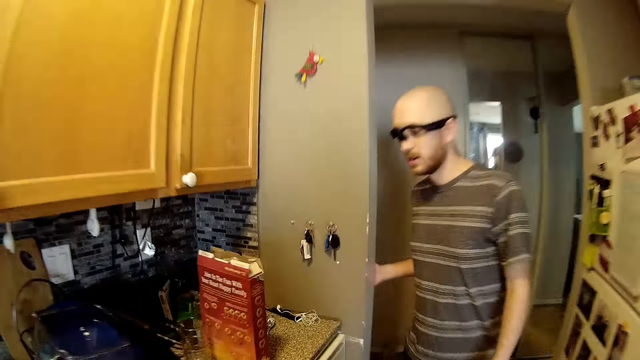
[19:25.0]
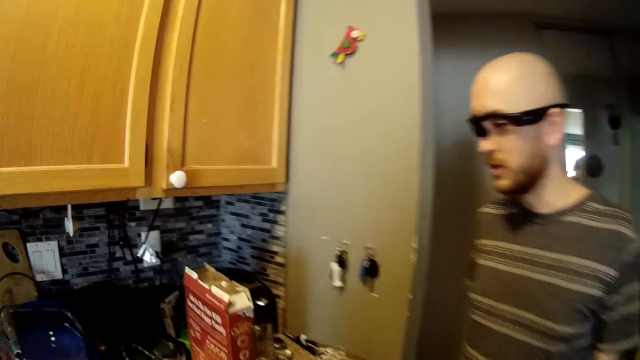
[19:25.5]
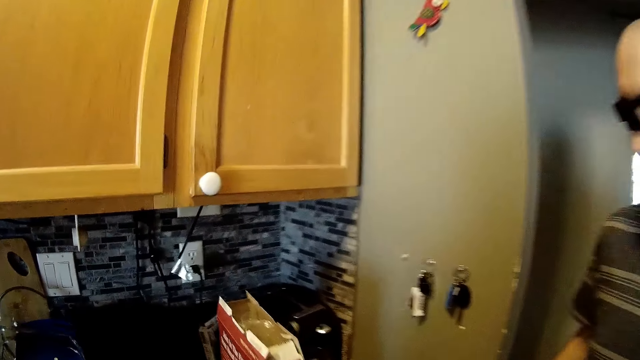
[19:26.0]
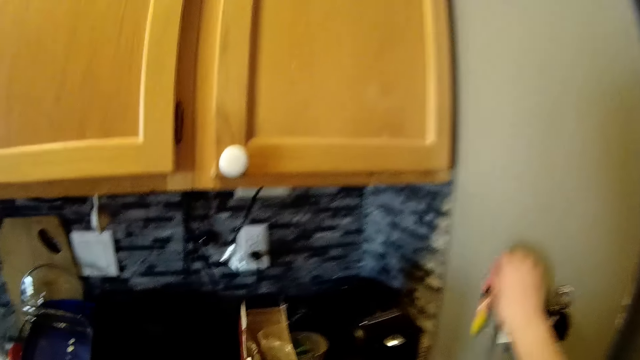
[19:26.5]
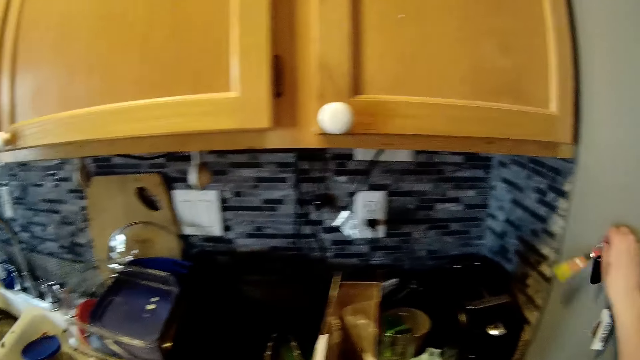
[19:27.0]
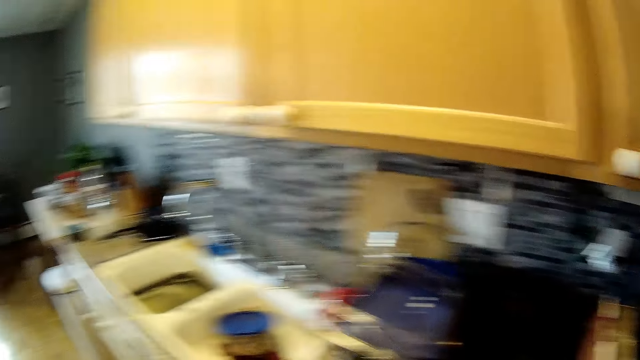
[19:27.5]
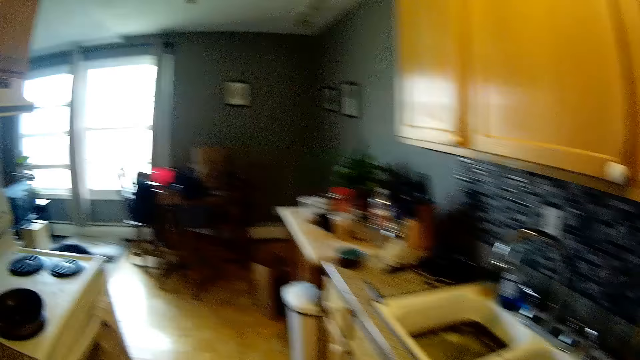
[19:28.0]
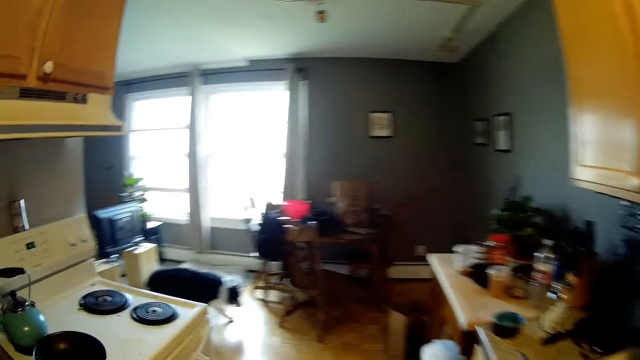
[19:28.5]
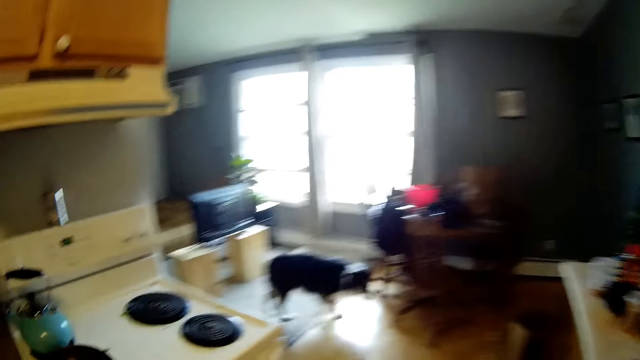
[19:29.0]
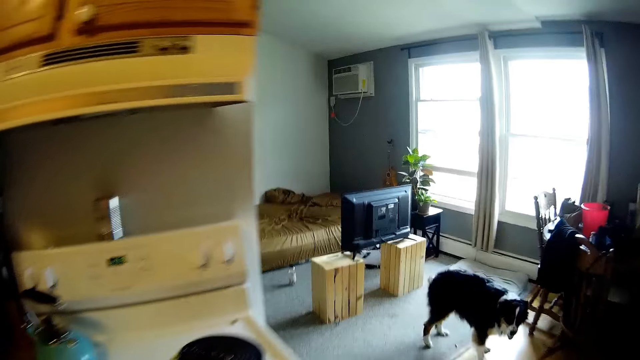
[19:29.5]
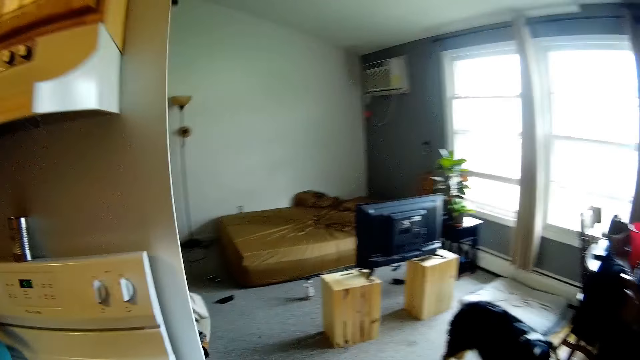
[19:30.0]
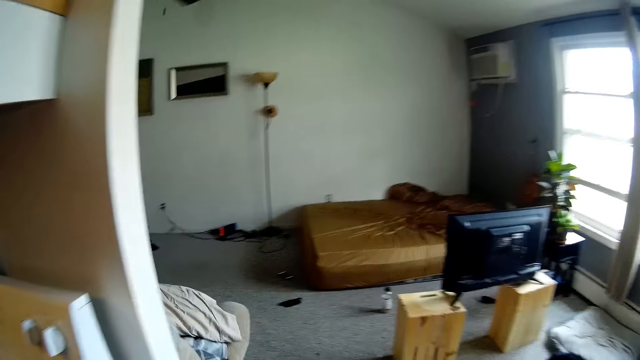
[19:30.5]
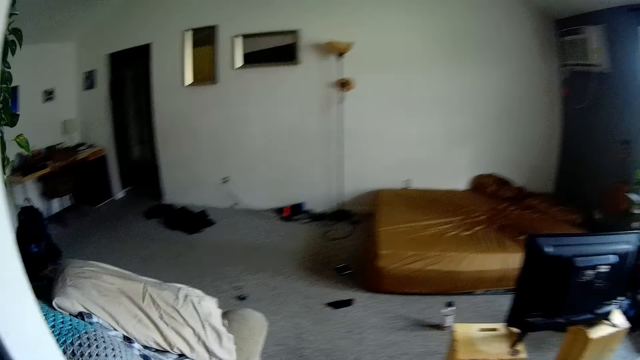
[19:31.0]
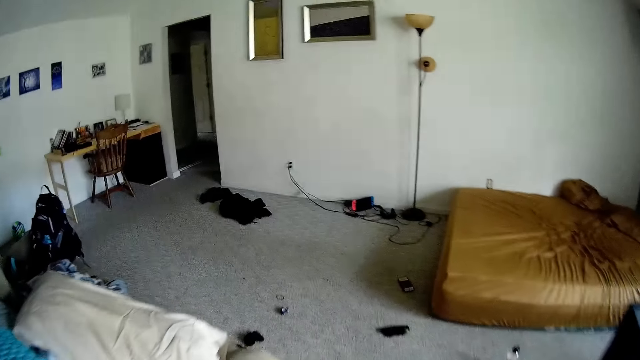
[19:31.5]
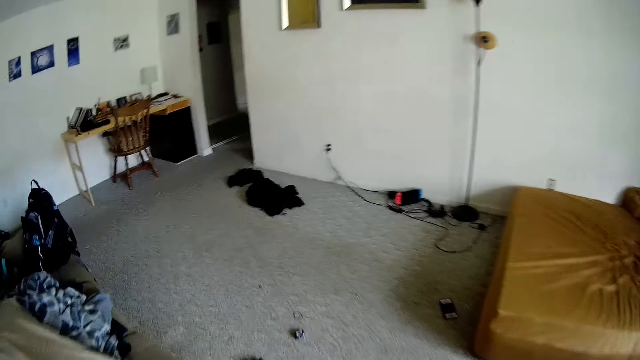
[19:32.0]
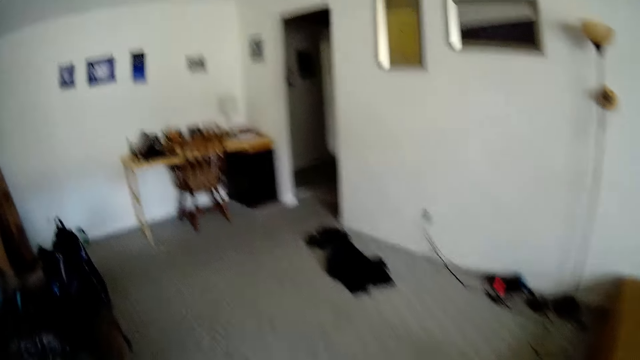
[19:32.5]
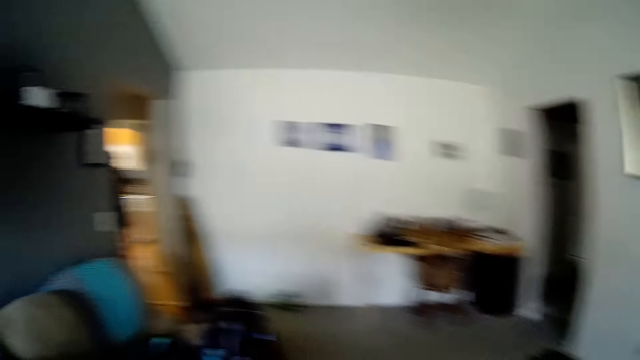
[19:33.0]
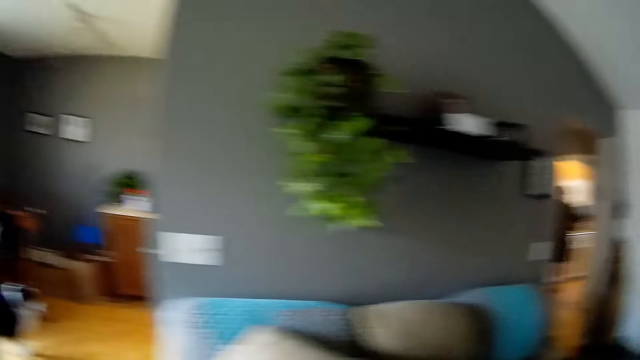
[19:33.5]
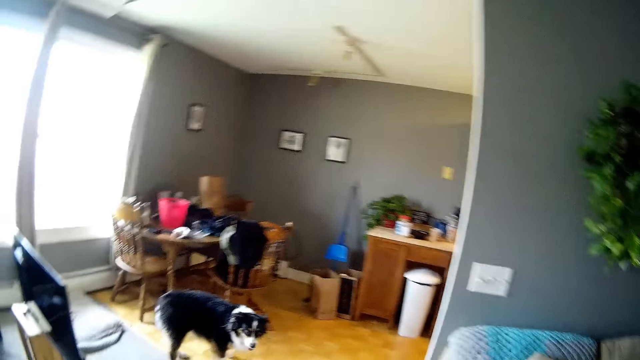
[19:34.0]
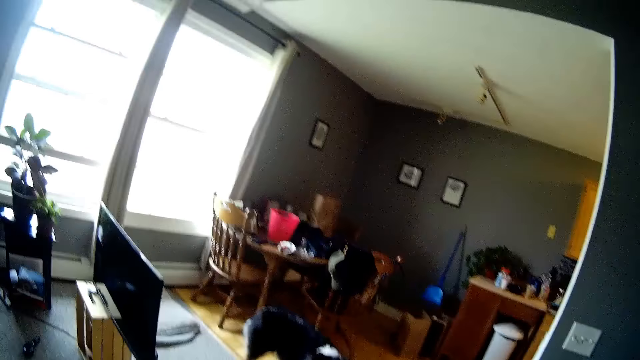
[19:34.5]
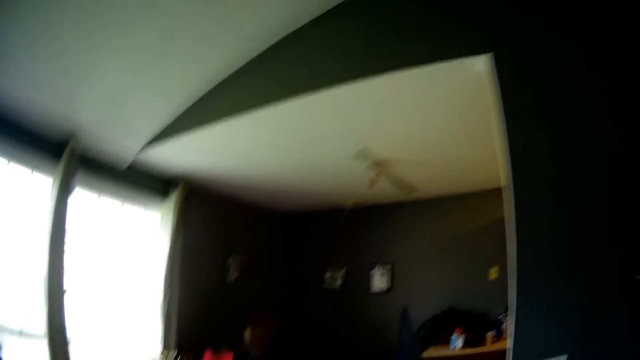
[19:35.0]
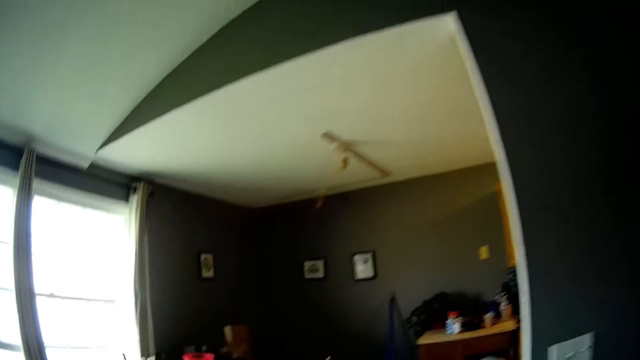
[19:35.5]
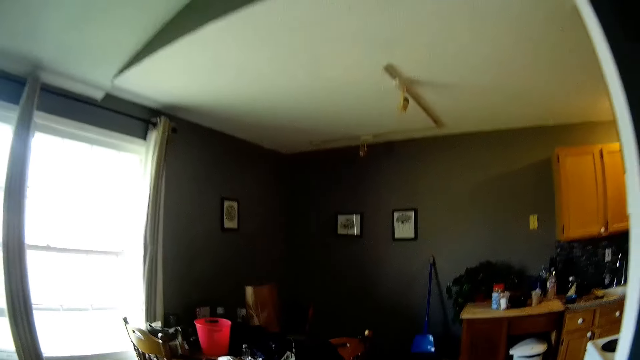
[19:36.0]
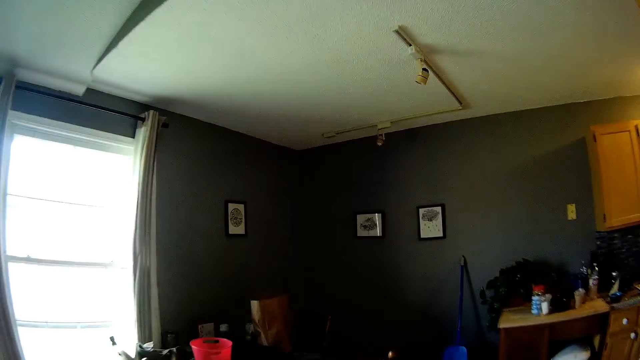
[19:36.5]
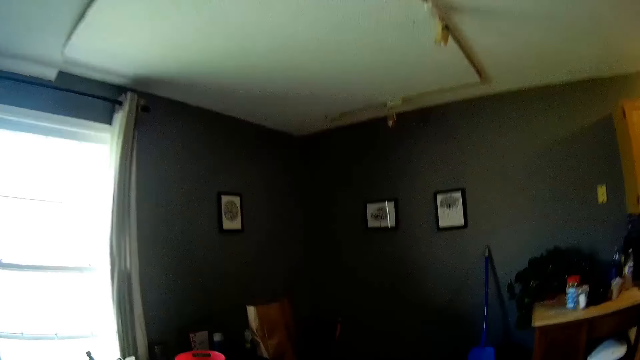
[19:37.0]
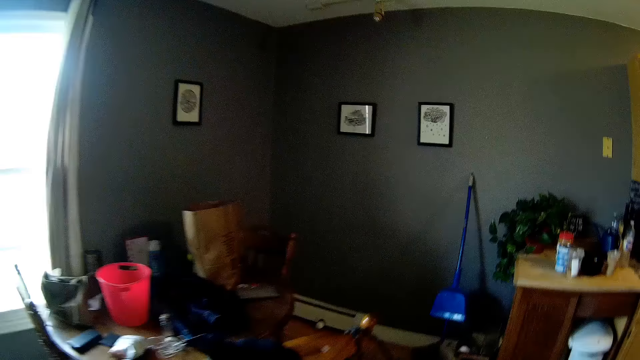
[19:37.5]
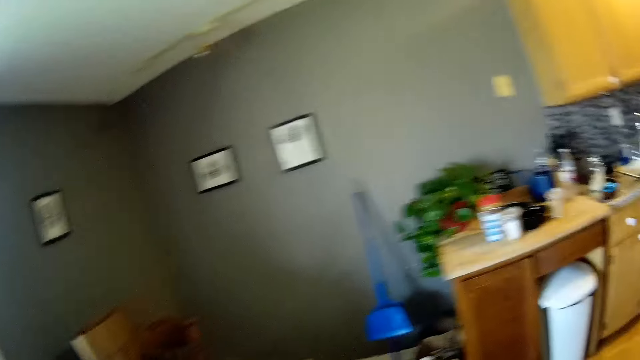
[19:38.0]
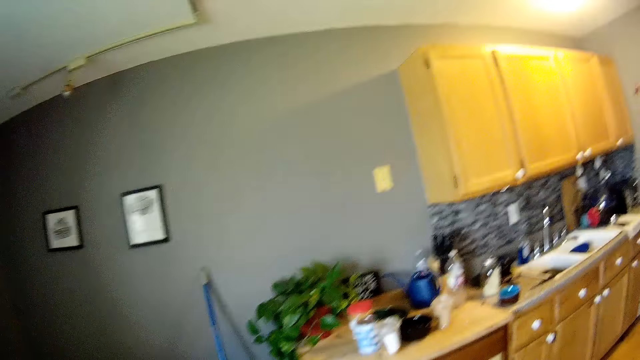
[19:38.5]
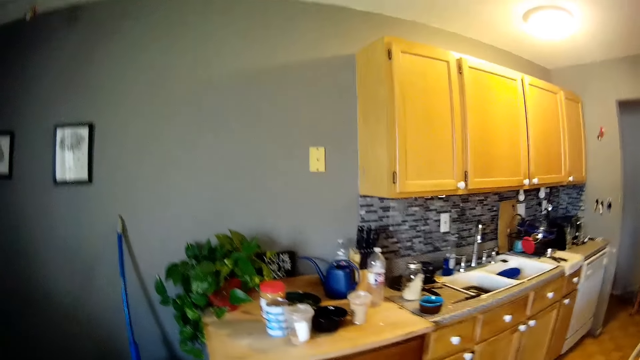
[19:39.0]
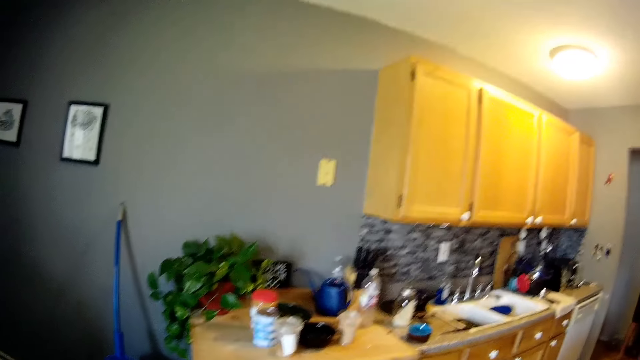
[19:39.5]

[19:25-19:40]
The man puts on a light with his left hand. The camera wearer hangs a bunch of keys on a key holder with her right hand. She talks. She walks. She talks. She walks.

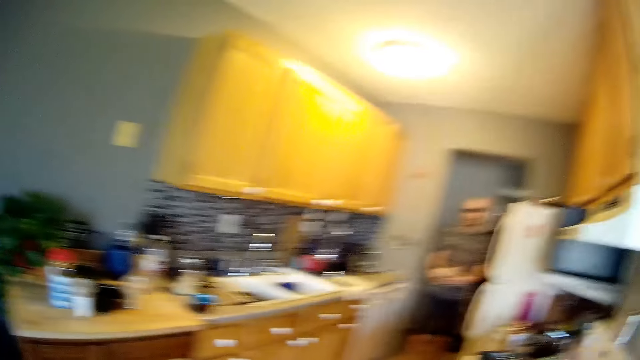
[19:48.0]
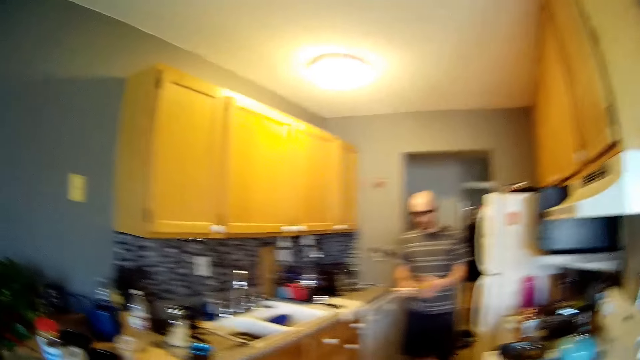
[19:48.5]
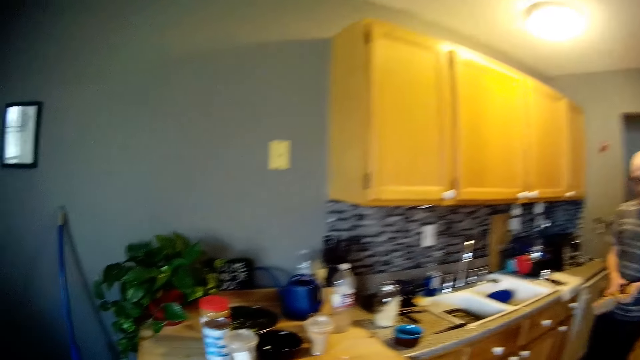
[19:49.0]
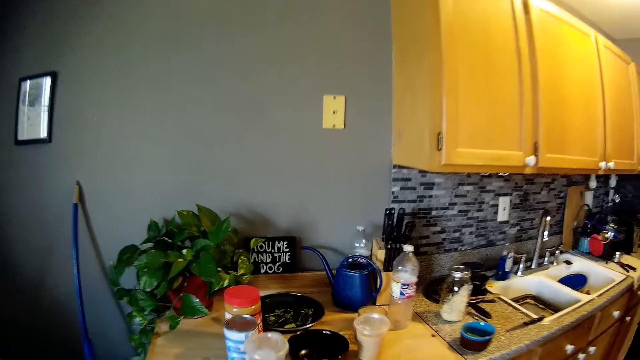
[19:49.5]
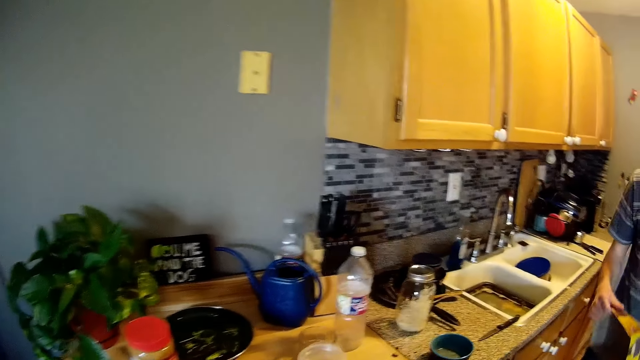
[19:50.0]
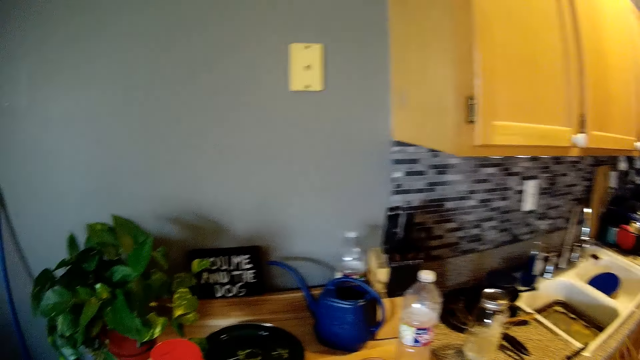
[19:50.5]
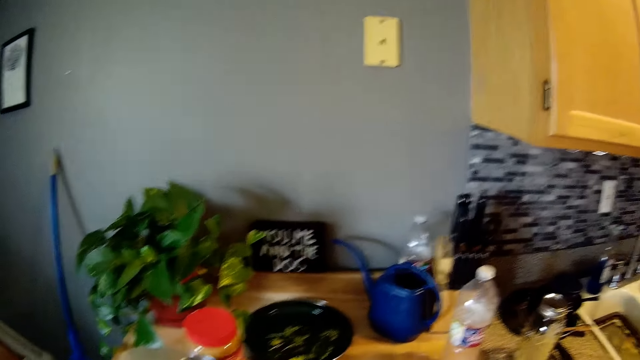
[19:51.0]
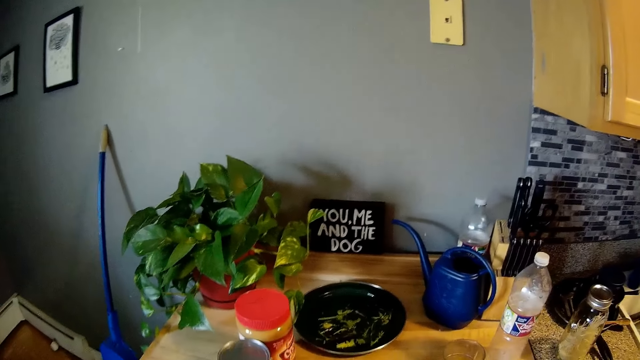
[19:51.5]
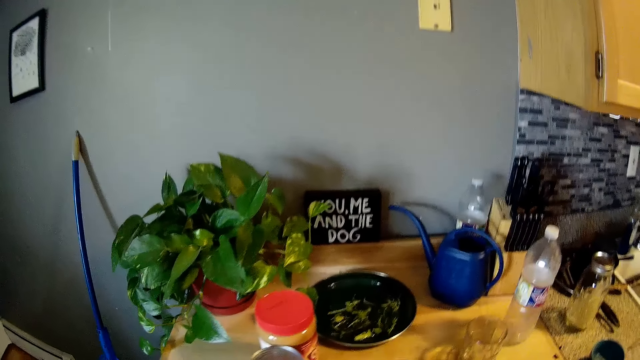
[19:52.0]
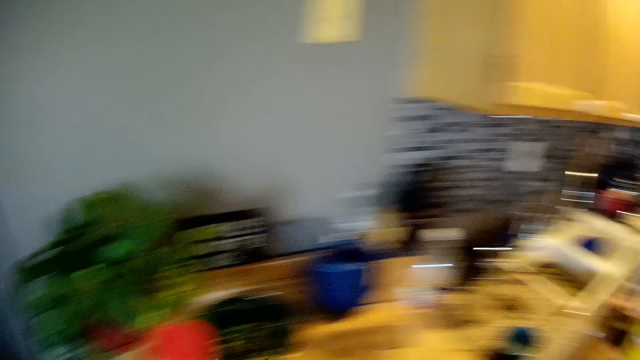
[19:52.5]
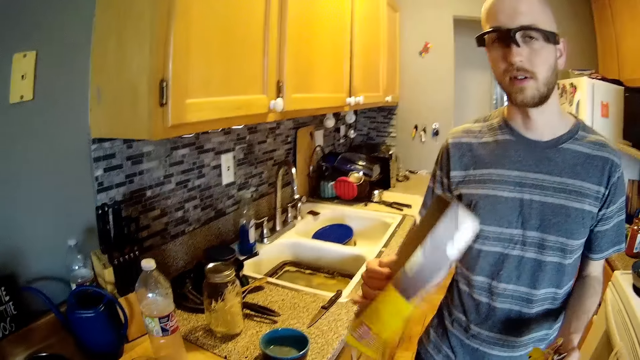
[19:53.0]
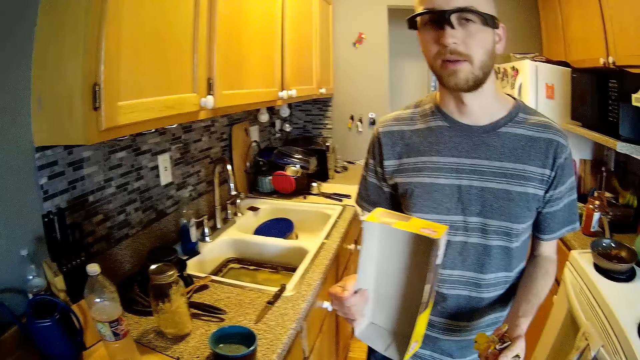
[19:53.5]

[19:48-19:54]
The man holds a pack in his hand. The man holds the pack in his right hand.
